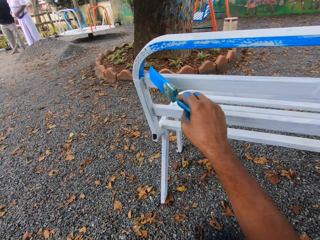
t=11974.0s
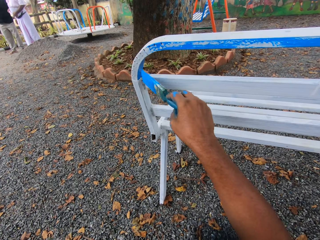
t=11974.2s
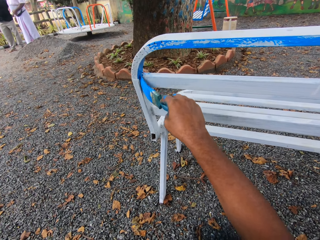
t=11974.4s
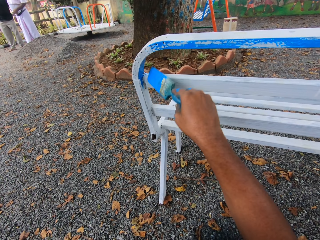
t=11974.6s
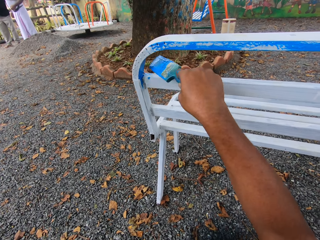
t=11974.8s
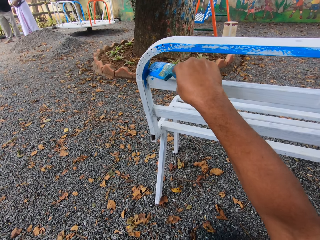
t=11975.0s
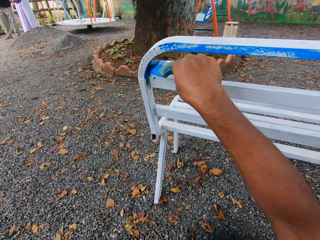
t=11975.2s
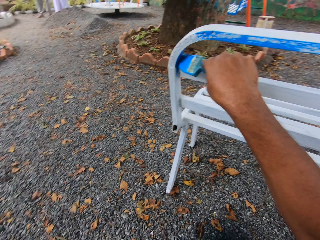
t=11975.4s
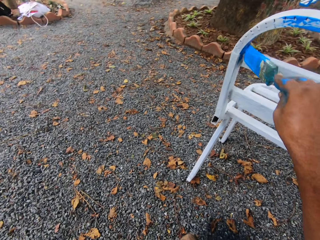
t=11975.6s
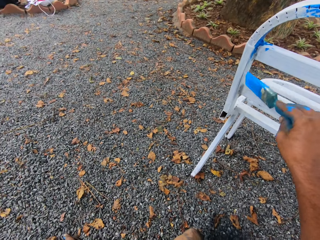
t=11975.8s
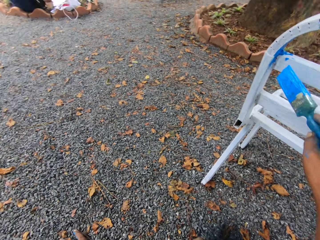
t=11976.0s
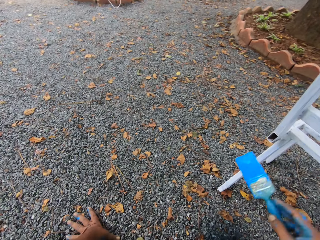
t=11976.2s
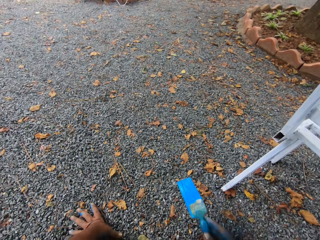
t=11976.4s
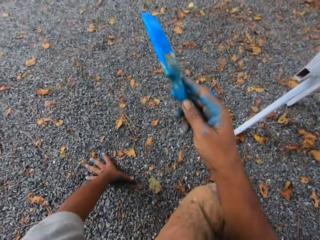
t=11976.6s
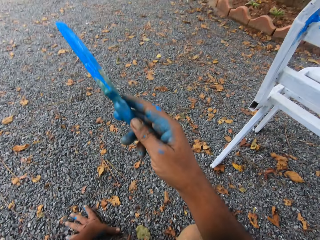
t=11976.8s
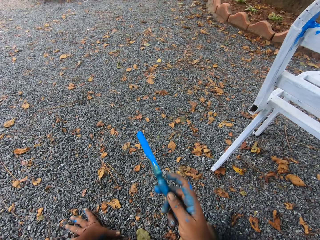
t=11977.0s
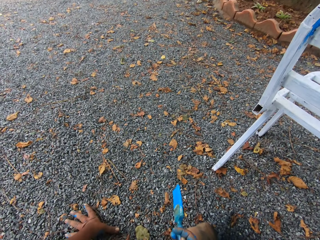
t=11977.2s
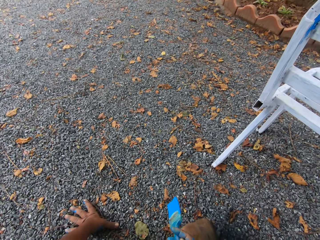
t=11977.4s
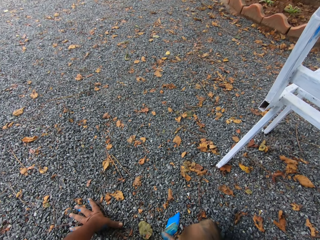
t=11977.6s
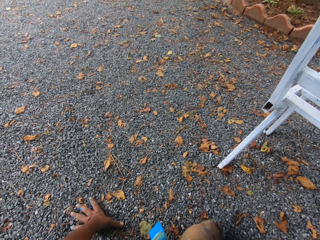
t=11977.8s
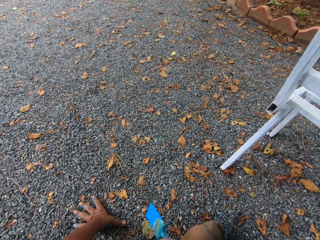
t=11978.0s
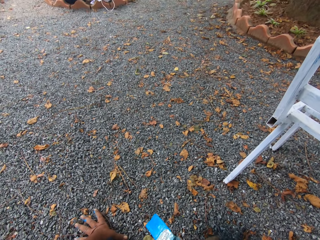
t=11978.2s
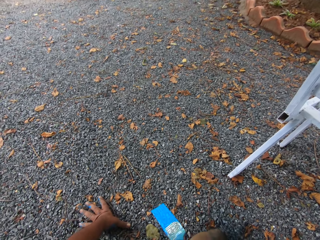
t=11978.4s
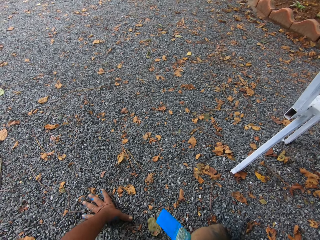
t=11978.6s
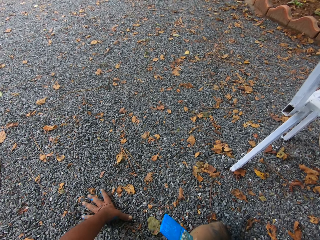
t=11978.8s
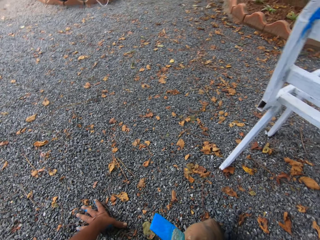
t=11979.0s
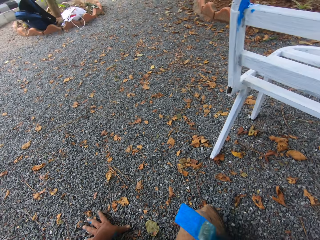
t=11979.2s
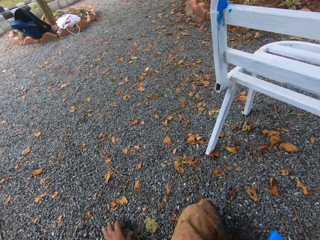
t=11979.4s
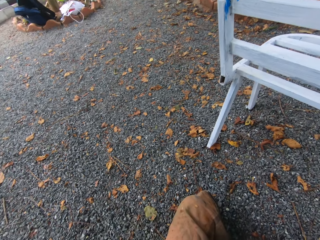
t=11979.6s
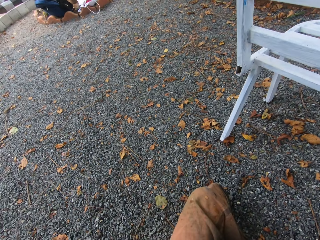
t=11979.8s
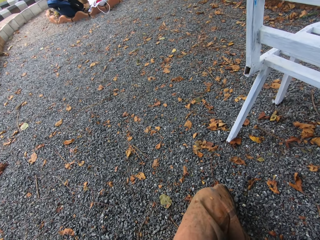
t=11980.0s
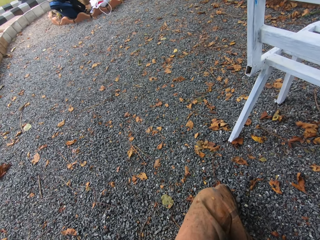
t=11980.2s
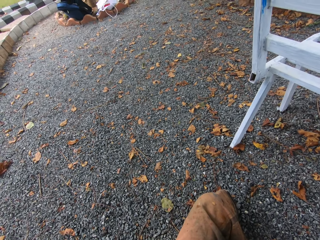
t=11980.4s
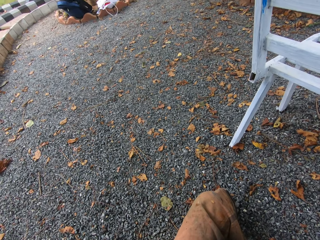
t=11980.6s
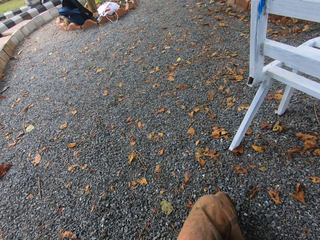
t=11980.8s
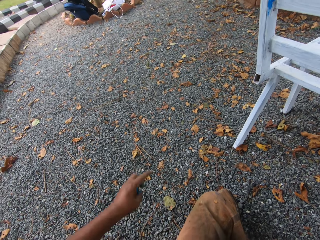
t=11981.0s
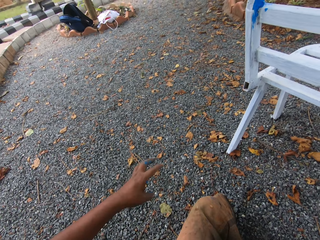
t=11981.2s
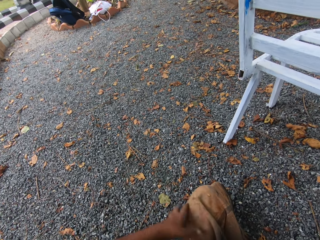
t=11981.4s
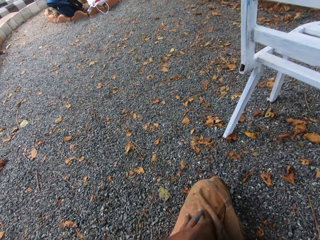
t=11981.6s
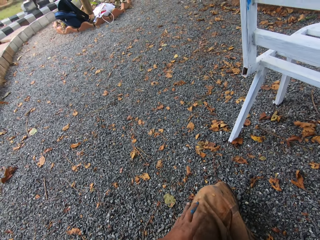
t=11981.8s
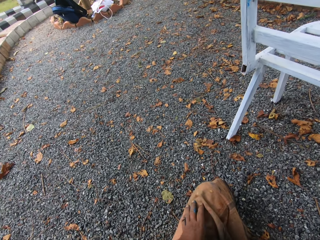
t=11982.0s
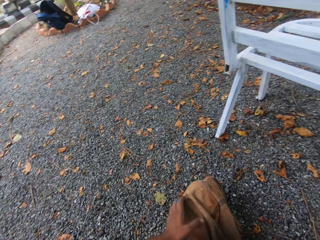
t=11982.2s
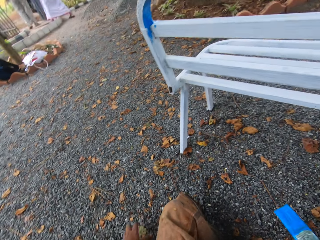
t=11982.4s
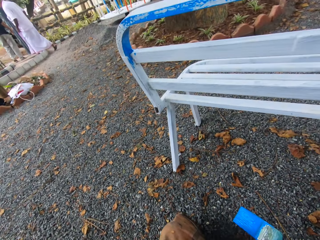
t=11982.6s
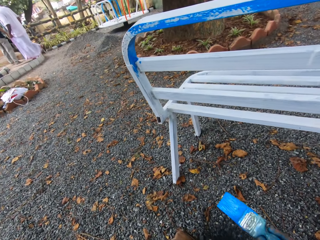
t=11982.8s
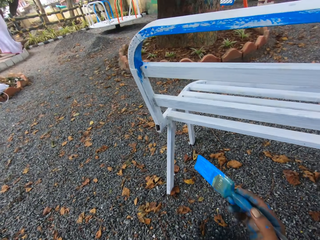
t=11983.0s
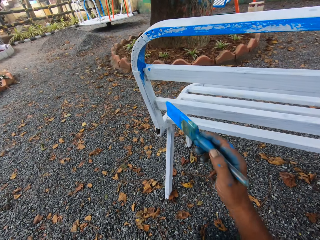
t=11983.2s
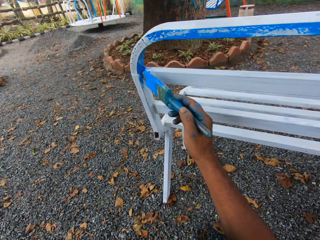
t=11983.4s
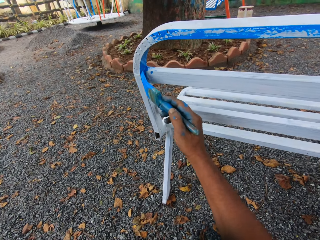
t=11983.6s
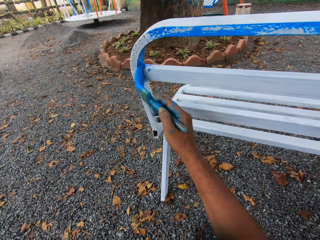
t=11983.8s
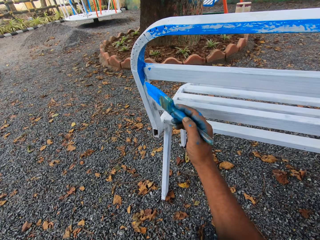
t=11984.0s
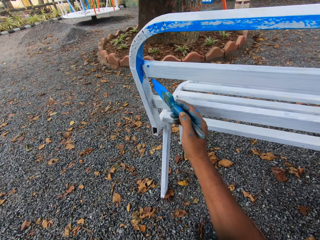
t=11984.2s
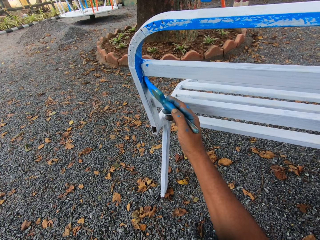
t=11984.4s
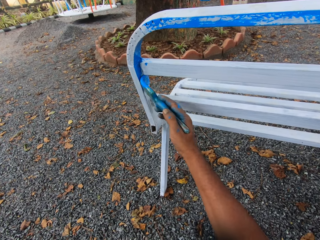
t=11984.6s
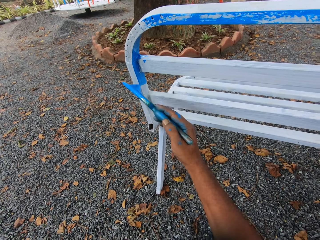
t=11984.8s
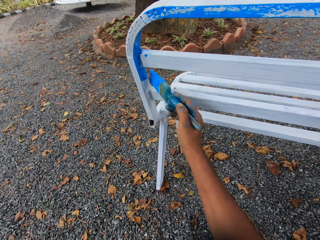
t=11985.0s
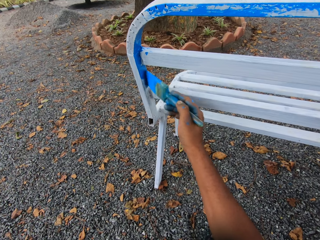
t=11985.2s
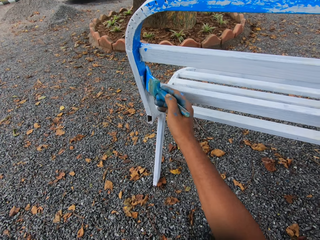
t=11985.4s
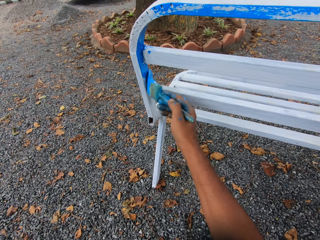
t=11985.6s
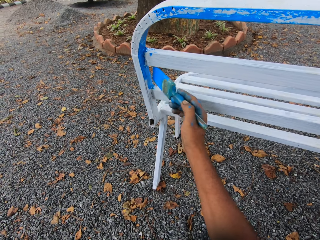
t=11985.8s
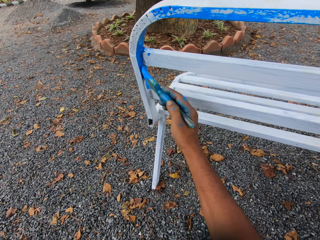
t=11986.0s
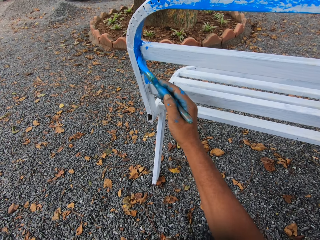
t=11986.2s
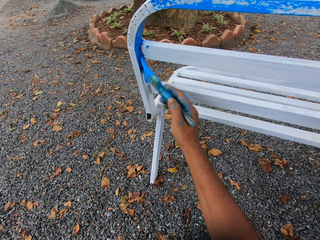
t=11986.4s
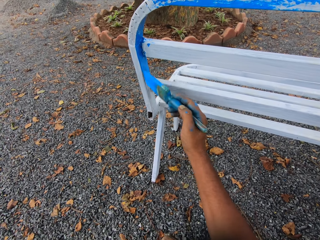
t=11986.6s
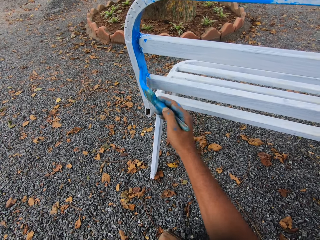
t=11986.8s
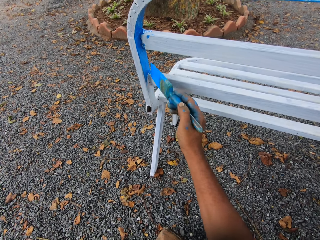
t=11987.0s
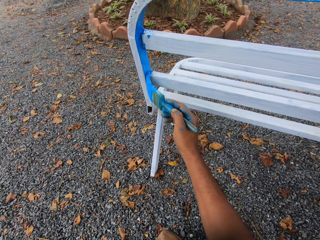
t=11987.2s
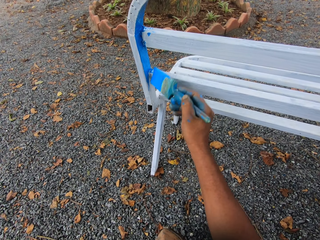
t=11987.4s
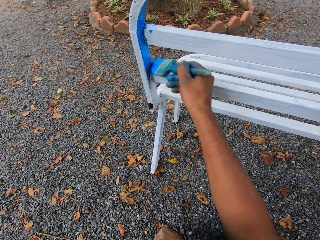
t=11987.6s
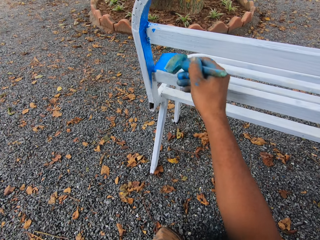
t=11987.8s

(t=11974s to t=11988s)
The camera wearer points around the compound with the paintbrush. He moves his left hand. A person walks behind another person. The camera wearer paints the metal bench.

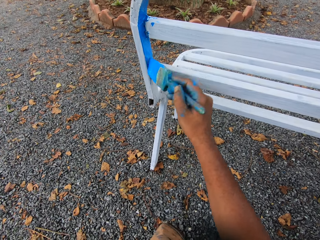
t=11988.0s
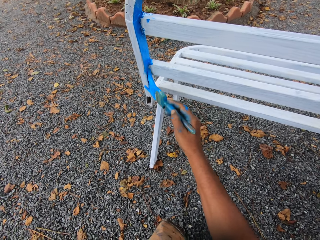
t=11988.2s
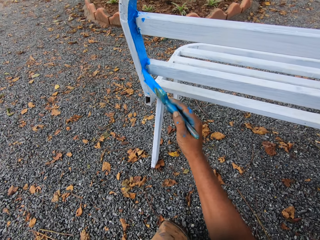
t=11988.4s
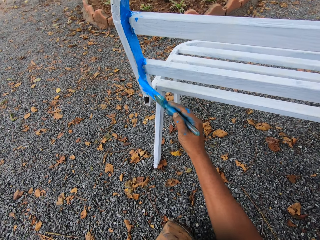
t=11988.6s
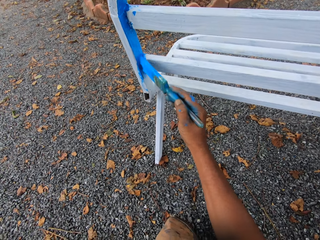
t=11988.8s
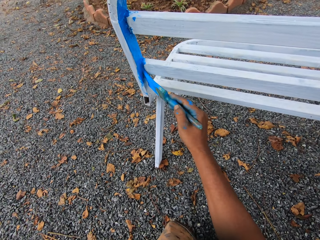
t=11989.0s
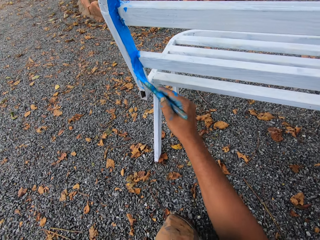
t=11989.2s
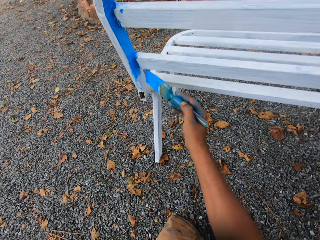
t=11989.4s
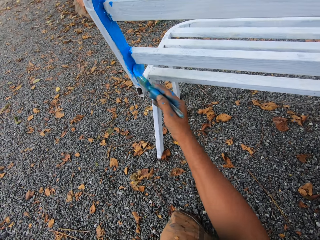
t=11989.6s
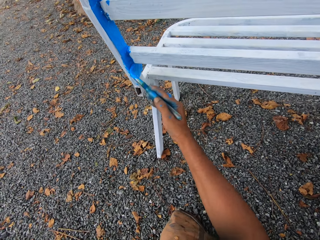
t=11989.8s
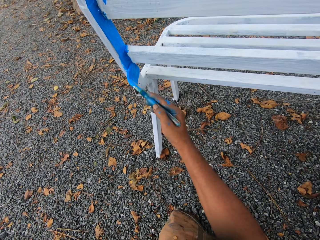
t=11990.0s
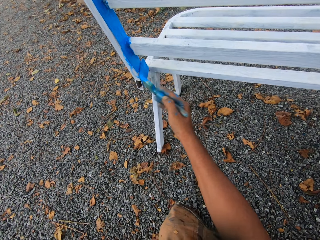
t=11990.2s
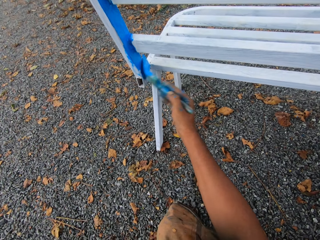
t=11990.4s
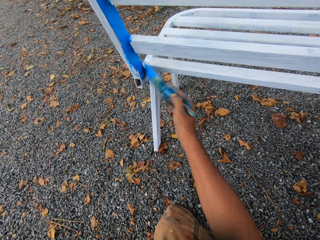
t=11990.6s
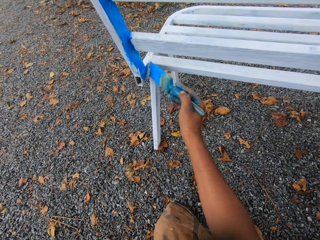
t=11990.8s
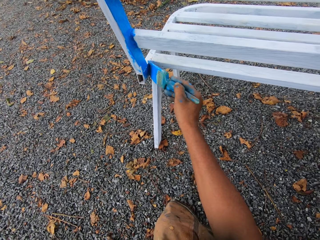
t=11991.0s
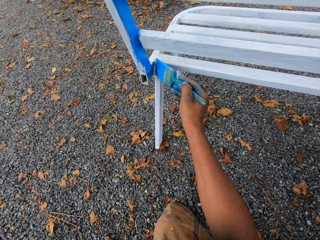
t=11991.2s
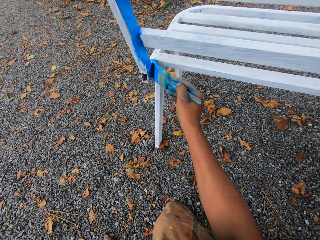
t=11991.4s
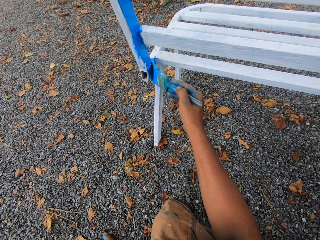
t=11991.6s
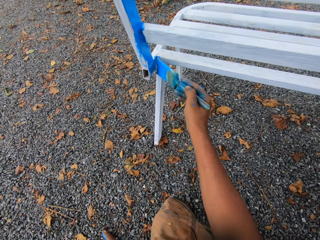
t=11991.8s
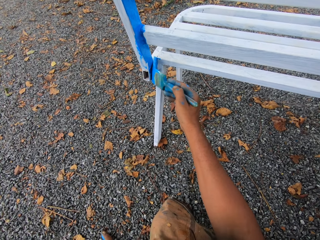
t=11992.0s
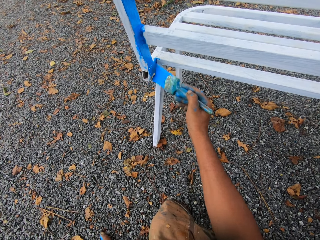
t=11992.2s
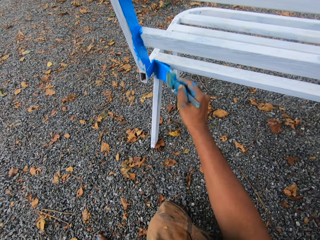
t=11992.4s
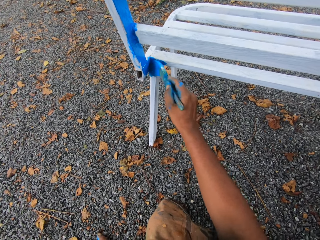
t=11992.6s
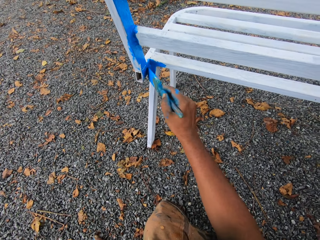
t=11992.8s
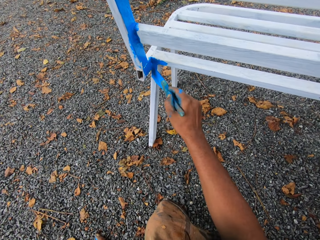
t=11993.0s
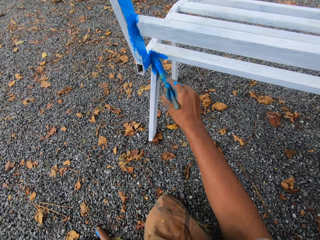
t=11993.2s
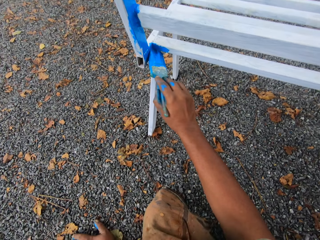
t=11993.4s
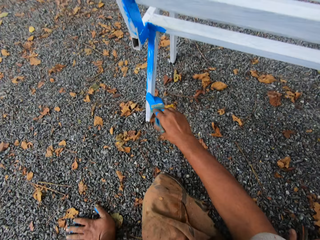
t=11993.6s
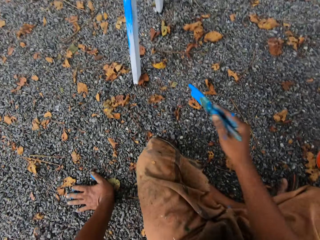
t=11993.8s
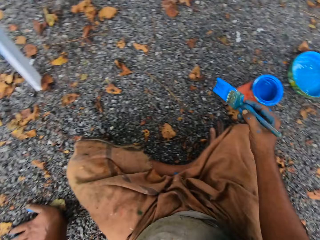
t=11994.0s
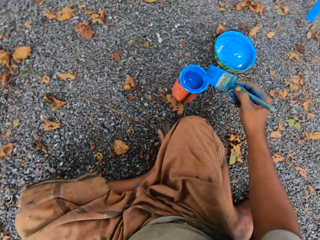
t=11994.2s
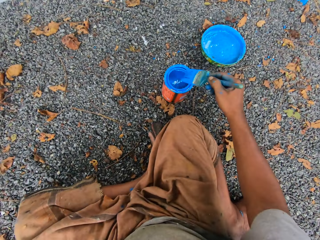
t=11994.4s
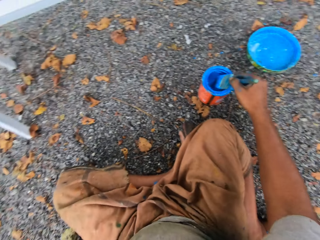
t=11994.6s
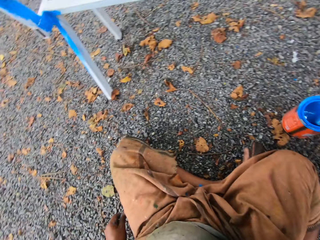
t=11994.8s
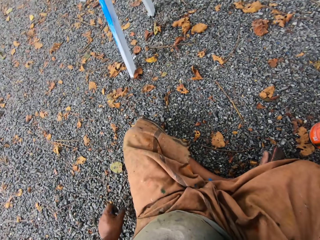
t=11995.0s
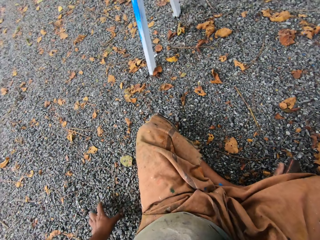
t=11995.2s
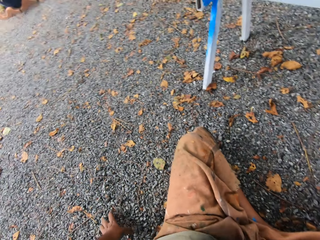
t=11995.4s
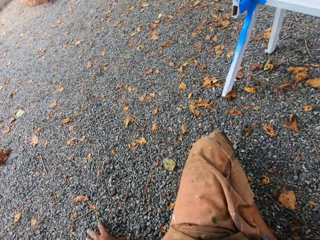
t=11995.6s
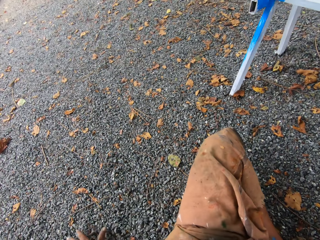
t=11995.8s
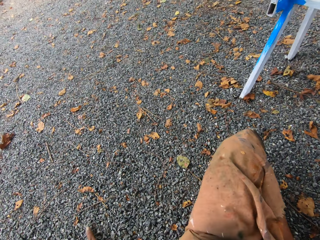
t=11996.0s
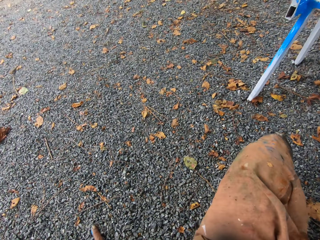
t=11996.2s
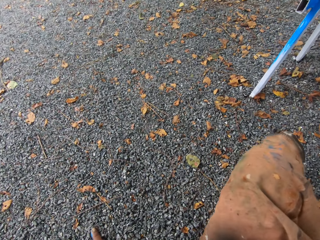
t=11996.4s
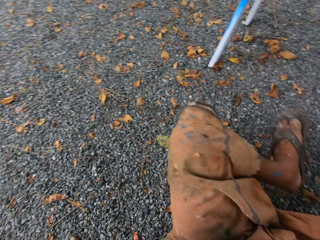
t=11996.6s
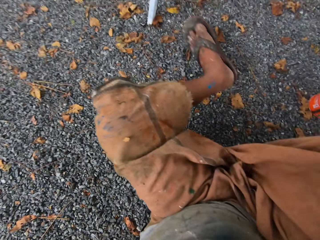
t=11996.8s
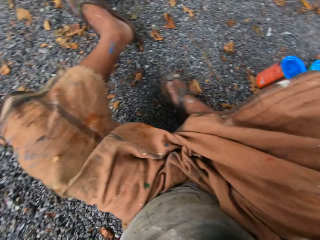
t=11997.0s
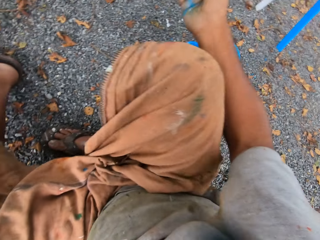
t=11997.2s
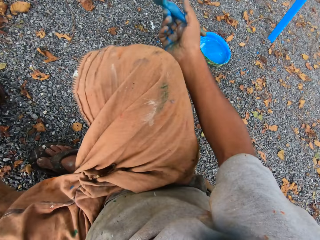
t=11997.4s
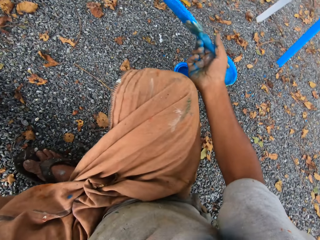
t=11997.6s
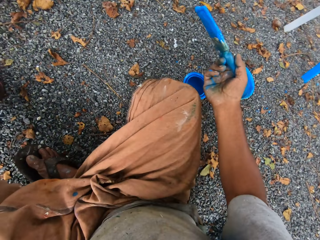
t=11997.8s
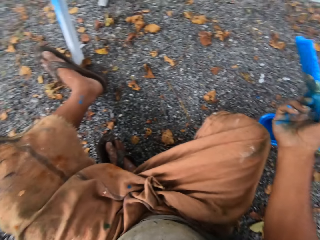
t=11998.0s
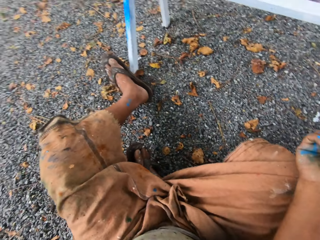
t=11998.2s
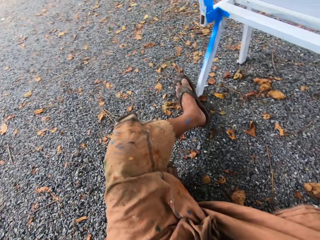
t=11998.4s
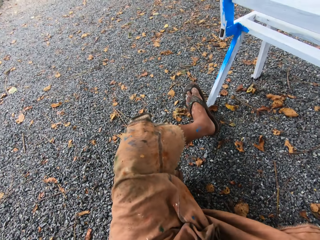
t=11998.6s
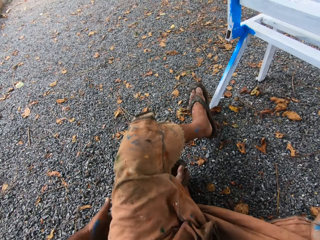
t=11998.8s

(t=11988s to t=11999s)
The camera wearer dips the paintbrush in his right hand in the container of paint on the floor. He adjusts his position along the metal bench.
